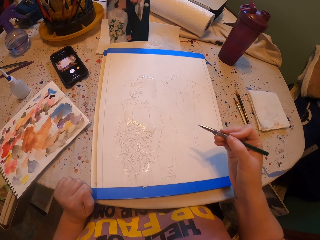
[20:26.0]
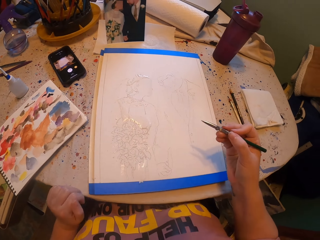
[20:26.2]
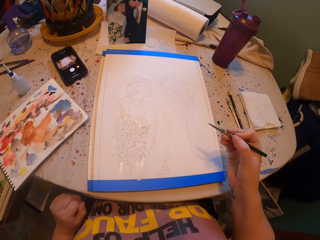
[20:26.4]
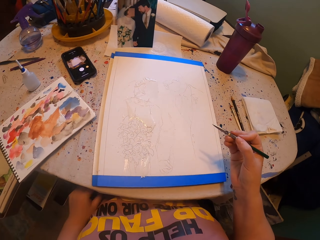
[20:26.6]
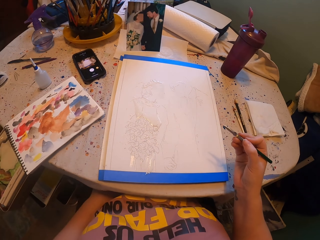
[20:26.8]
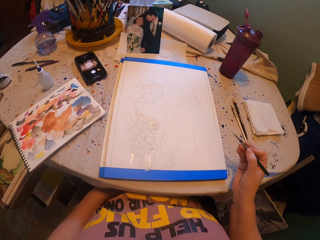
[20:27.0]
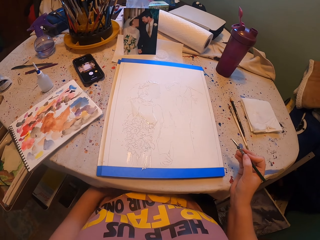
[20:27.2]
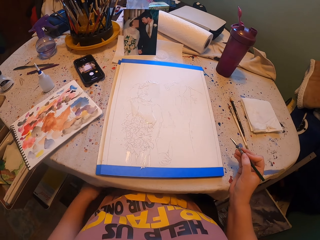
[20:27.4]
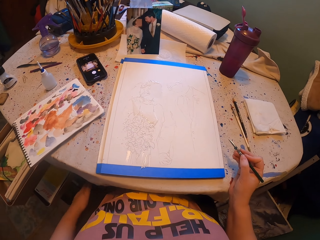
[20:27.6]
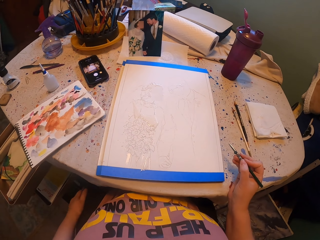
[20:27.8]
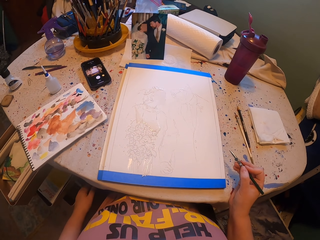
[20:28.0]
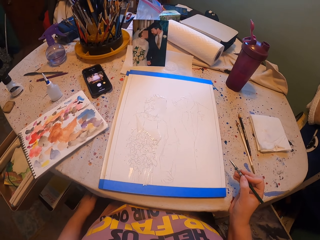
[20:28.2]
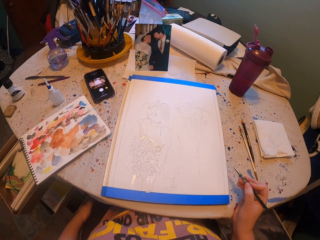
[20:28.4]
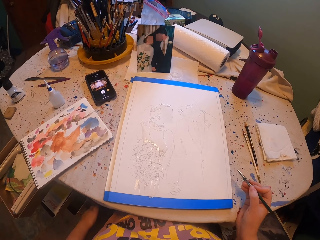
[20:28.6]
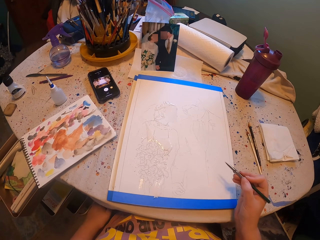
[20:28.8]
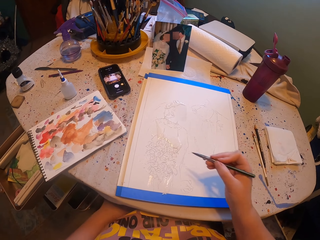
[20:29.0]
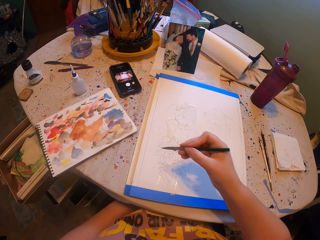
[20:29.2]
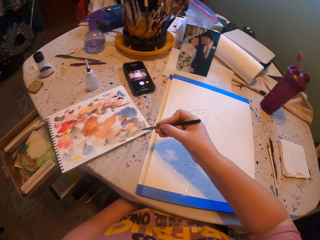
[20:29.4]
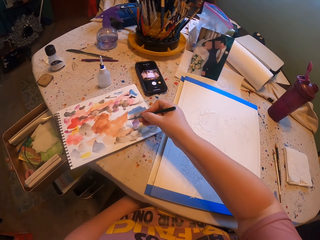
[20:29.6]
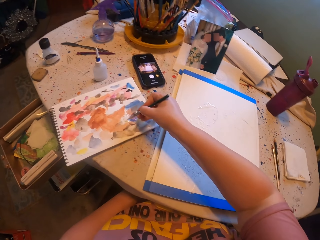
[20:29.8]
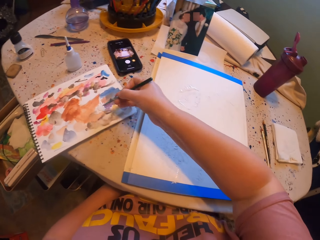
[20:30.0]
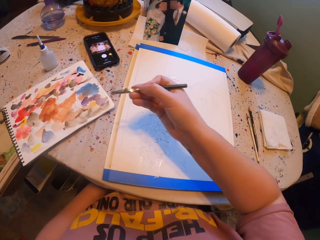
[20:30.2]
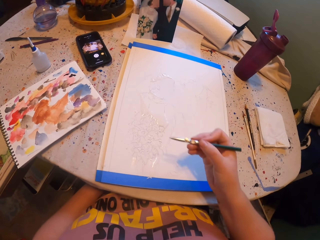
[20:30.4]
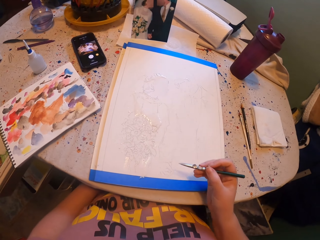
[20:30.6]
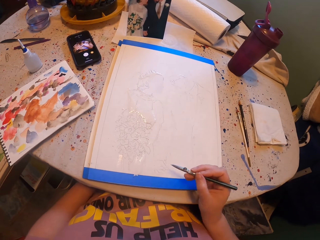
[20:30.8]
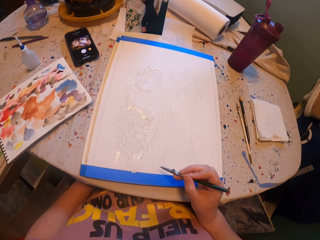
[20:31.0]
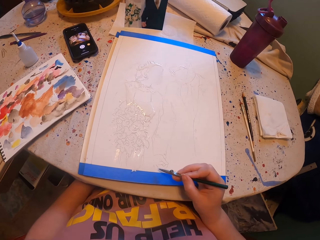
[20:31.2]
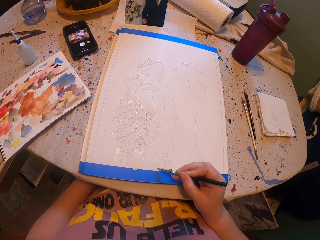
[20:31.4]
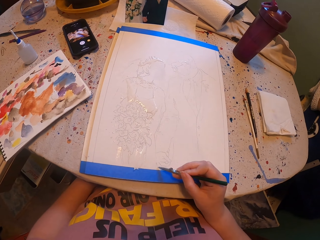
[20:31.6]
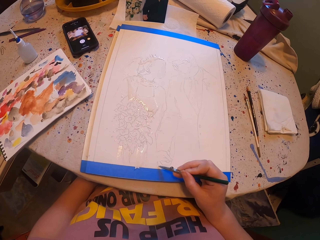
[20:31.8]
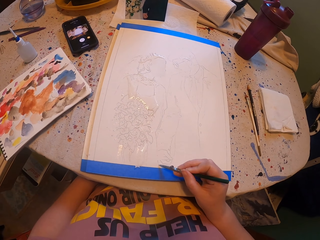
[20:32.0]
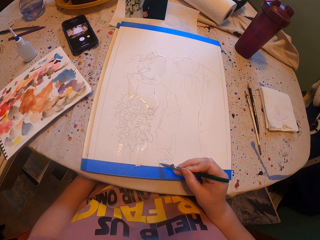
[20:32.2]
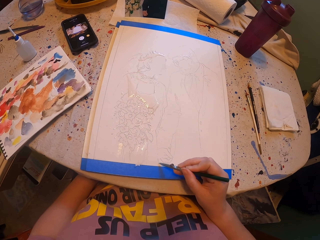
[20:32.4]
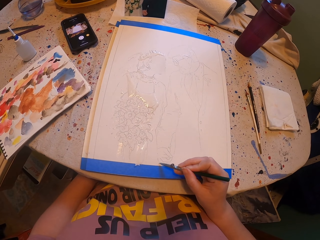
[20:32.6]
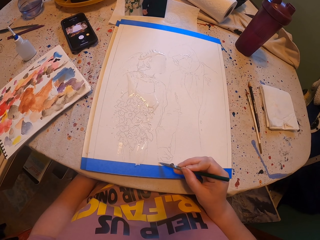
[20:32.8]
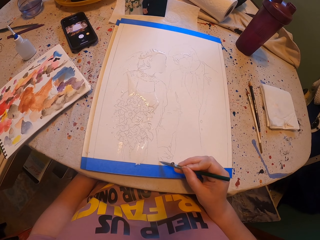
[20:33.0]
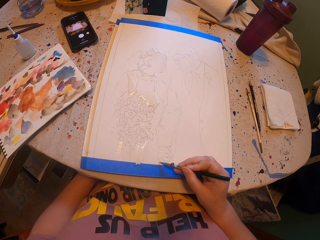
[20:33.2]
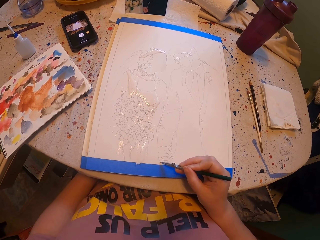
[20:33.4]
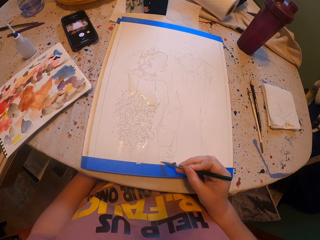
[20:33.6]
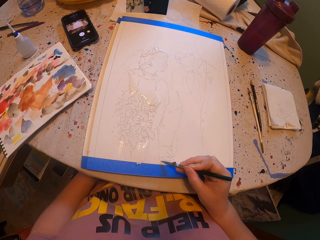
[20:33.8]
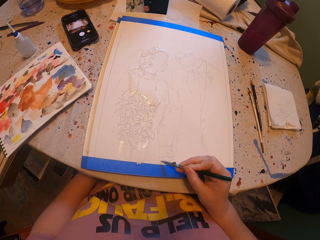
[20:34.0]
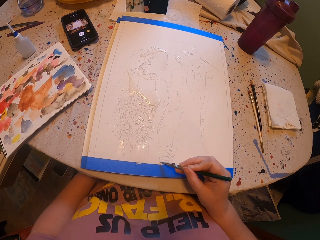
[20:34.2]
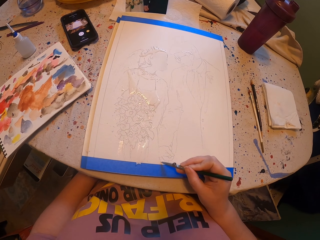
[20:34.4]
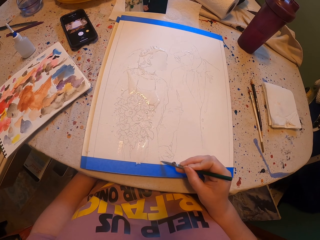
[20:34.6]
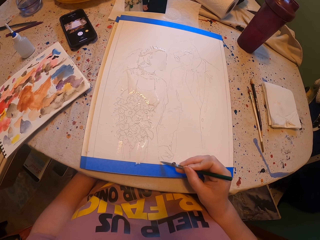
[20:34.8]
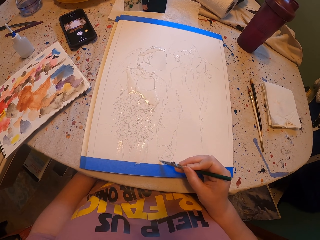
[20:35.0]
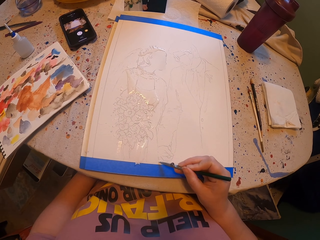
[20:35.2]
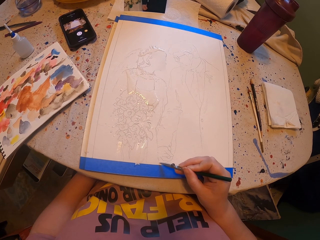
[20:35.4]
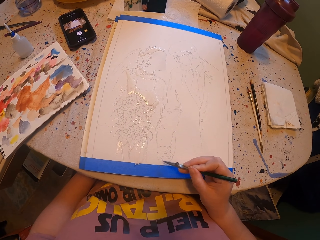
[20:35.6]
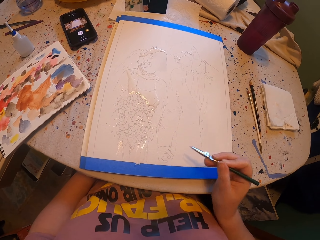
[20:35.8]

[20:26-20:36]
The camera wearer rubs the pen brush on the ink paper. They dip the paintpen into the paint. They paint a picture with the pen brush on the paper.

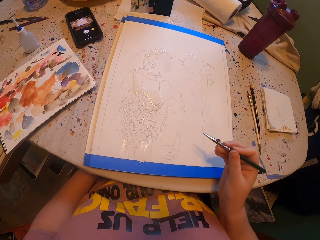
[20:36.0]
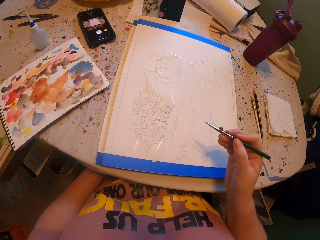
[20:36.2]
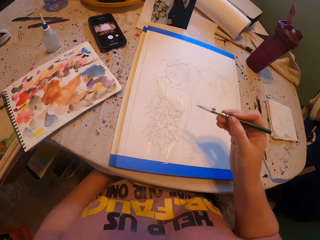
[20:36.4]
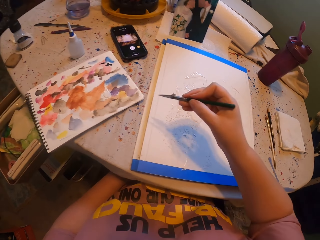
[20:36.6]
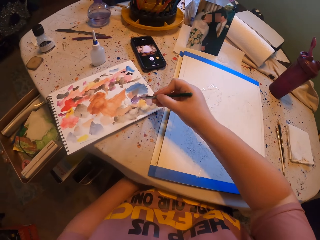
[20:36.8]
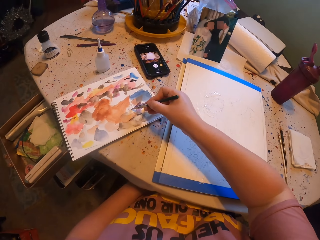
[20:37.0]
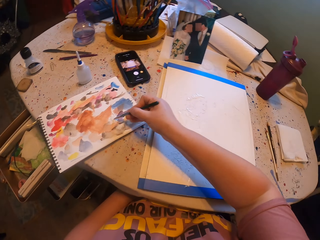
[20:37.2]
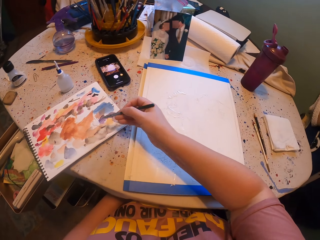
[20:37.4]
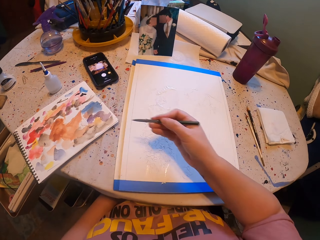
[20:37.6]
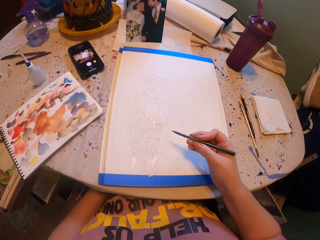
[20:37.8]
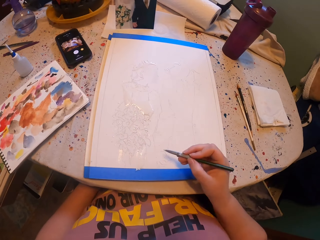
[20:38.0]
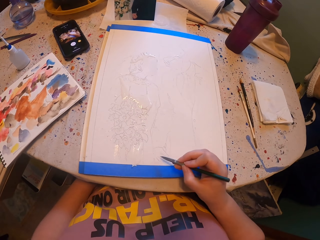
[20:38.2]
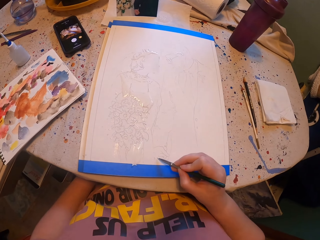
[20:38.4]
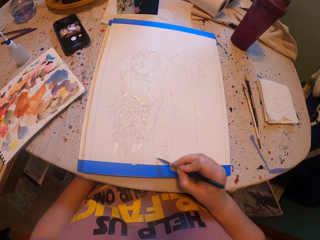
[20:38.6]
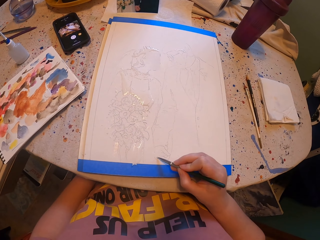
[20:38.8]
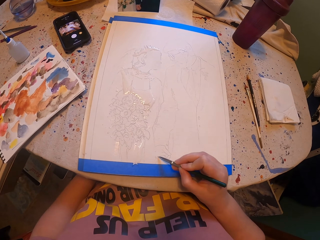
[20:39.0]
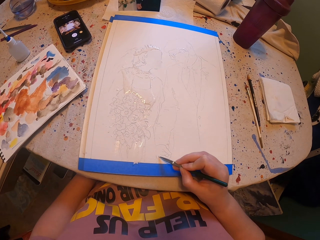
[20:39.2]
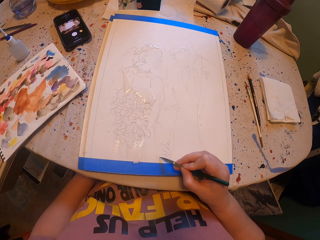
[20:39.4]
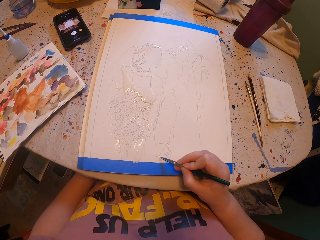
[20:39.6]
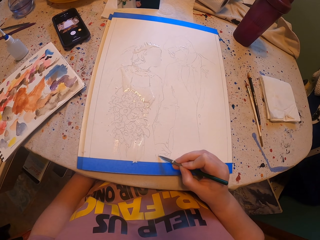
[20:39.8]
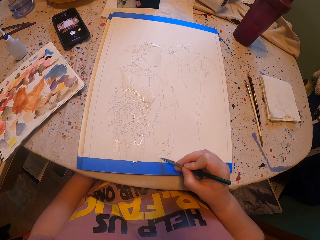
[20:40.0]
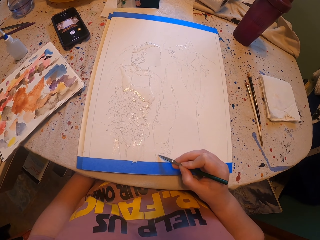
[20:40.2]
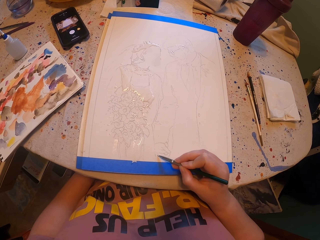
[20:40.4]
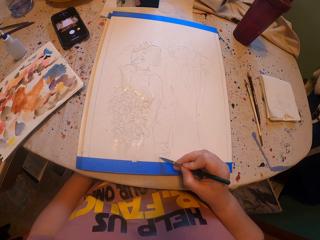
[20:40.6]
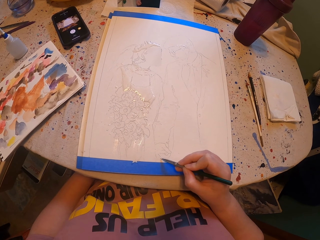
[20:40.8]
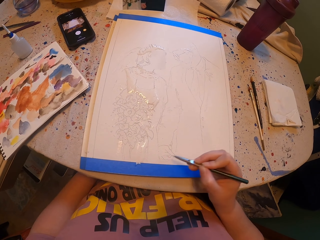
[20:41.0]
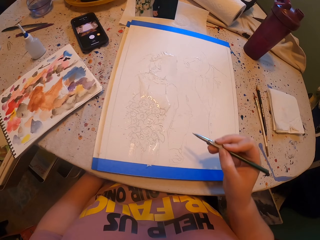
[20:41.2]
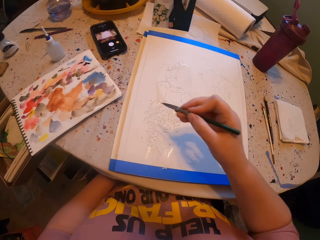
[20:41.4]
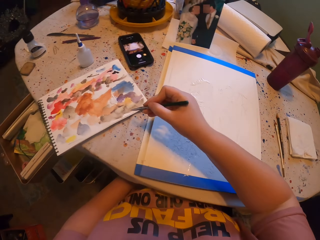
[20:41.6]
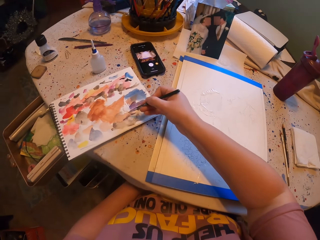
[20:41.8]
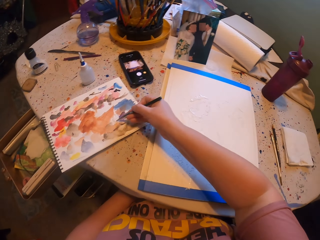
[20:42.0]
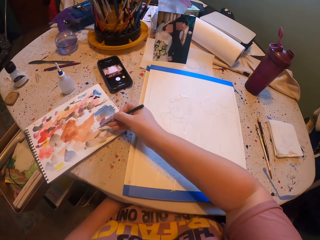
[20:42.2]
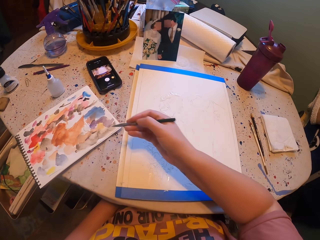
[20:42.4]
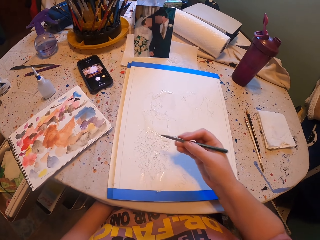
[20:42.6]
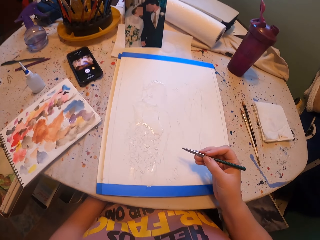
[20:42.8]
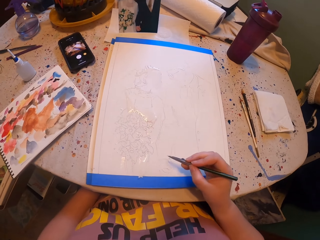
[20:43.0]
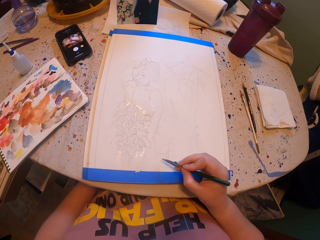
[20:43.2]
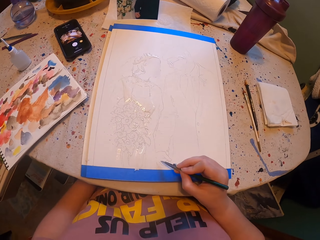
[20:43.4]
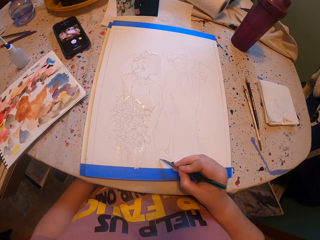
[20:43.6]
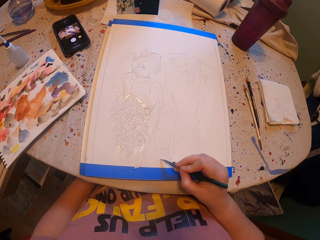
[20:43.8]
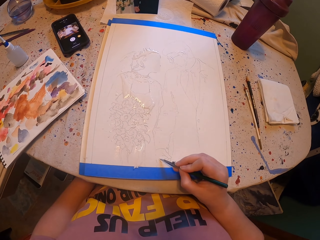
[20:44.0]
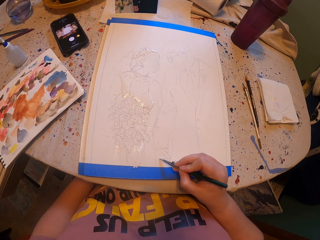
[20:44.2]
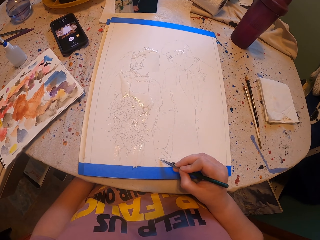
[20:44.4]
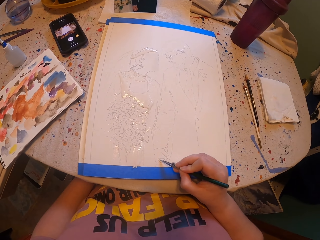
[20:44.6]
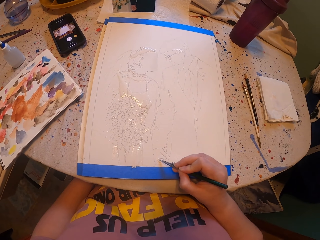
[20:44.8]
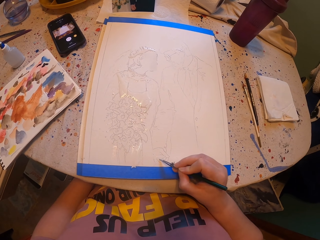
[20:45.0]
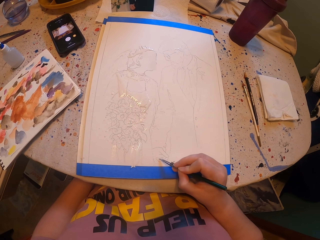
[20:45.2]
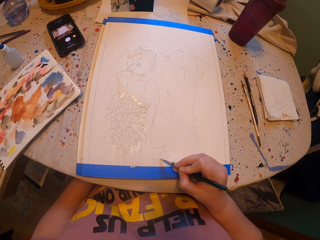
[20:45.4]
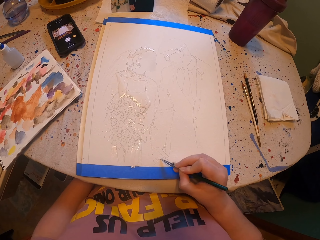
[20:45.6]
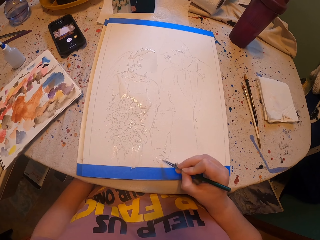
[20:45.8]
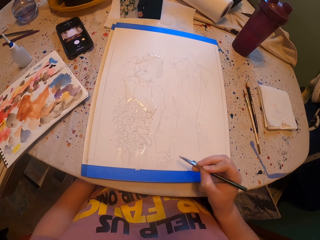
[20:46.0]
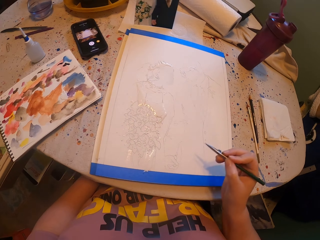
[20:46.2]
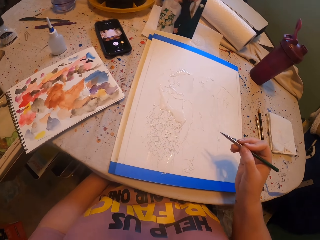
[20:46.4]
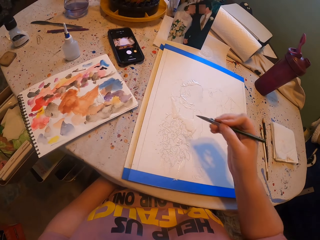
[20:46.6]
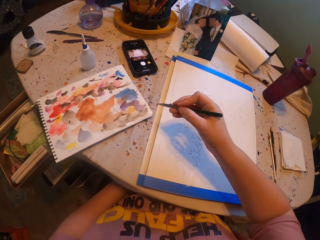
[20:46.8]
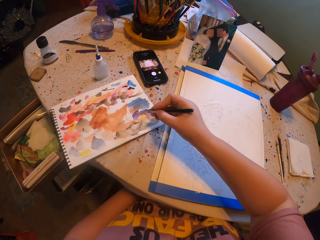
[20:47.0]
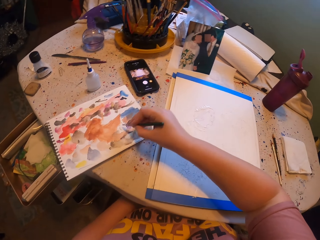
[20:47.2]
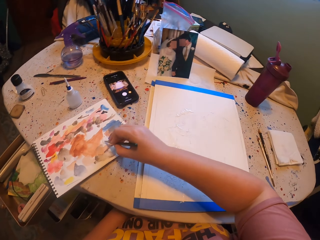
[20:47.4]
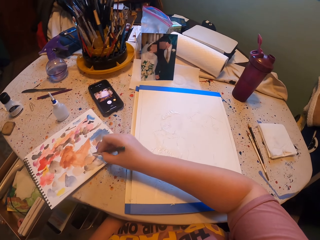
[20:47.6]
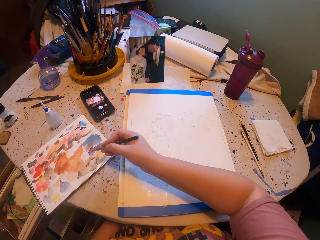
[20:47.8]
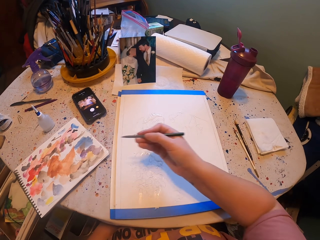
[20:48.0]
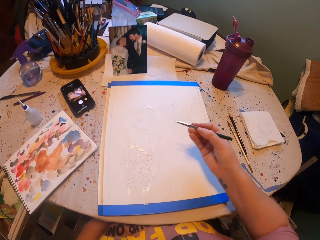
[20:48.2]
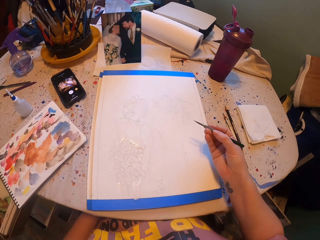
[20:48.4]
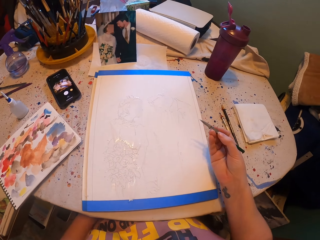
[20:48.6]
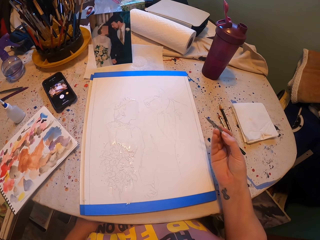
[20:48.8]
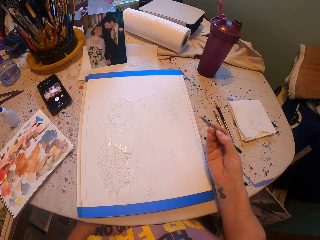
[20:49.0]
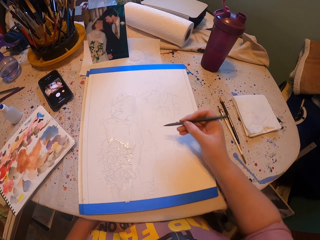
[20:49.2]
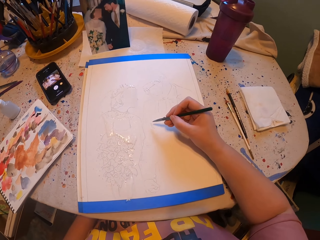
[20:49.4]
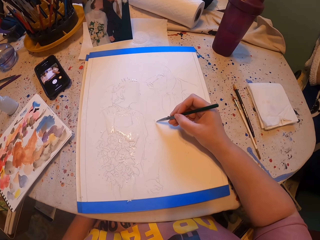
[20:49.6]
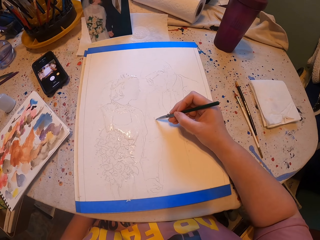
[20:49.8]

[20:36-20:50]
The camera wearer rubs the pen brush on the ink paper. They dip the paintpen into the paint. They paint a picture with the pen brush on the paper. They rub the pen brush on the ink paper. They dip the paintpen into the paint. They paint a picture with the pen brush on the paper. They rub the pen brush on the ink paper. They dip the paintpen into the paint.
